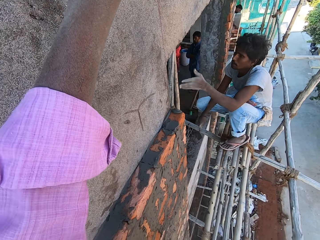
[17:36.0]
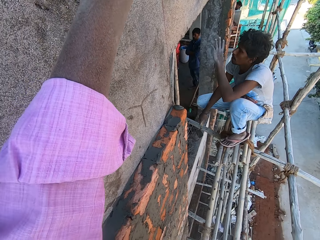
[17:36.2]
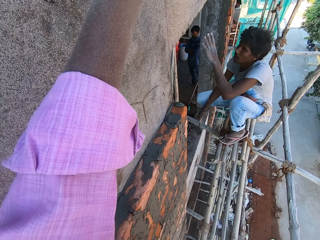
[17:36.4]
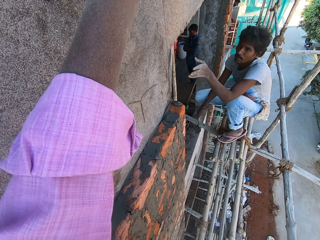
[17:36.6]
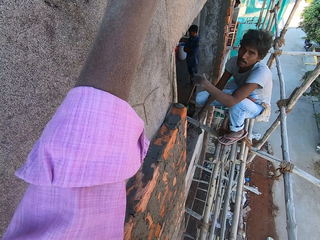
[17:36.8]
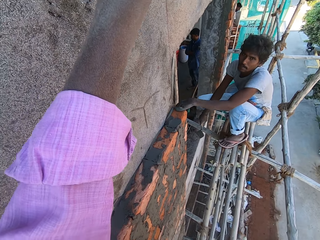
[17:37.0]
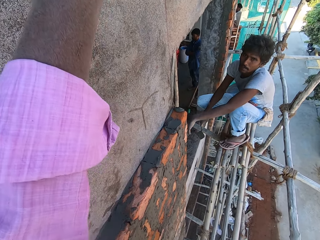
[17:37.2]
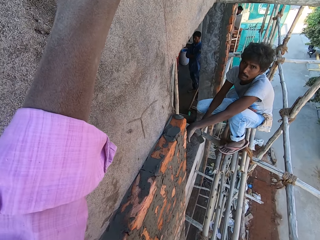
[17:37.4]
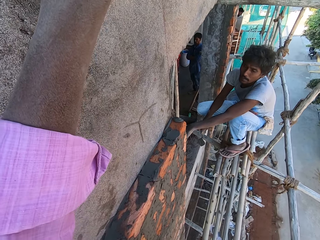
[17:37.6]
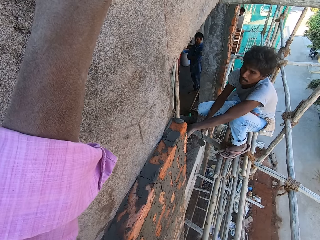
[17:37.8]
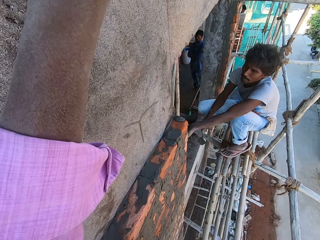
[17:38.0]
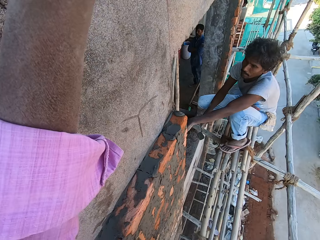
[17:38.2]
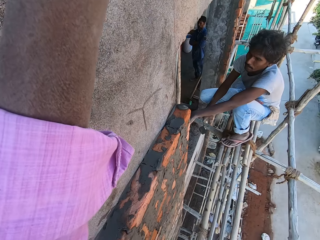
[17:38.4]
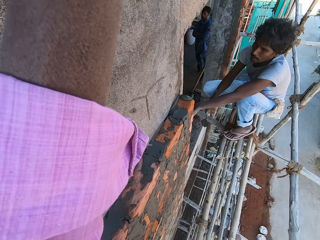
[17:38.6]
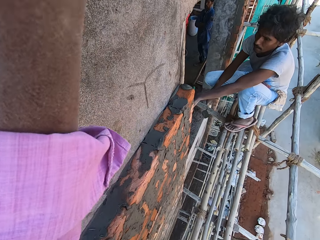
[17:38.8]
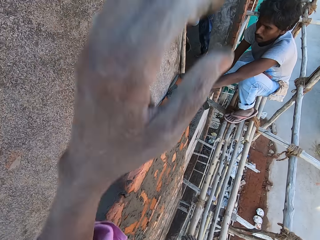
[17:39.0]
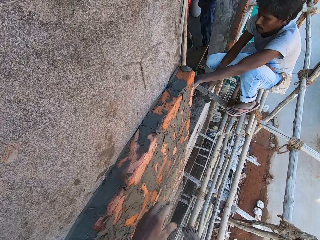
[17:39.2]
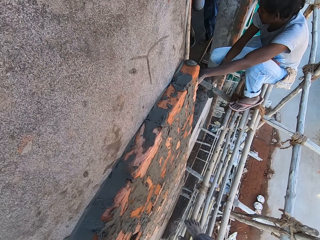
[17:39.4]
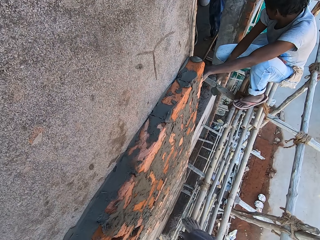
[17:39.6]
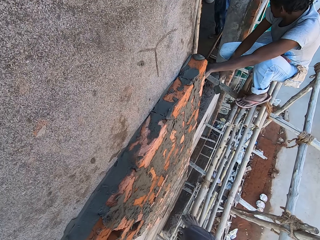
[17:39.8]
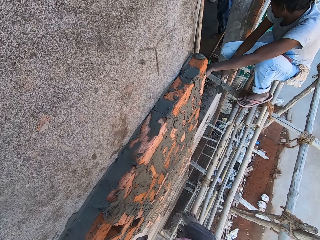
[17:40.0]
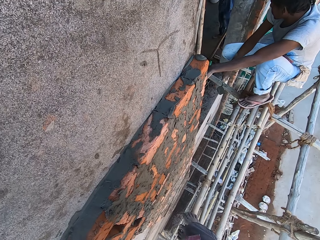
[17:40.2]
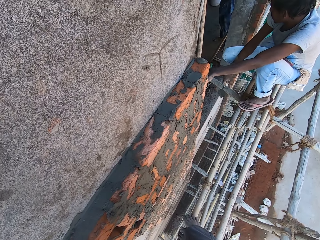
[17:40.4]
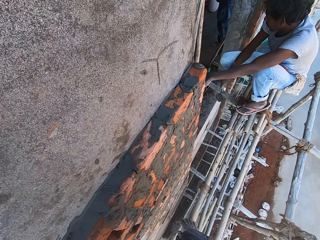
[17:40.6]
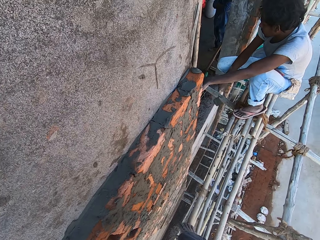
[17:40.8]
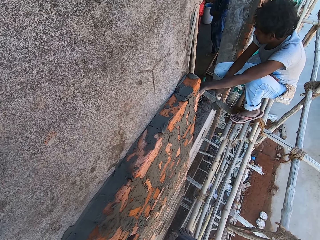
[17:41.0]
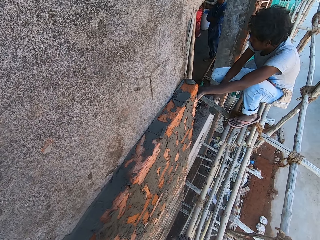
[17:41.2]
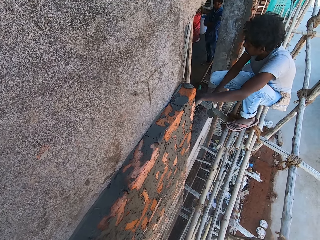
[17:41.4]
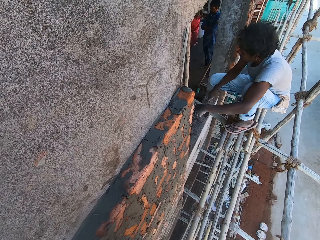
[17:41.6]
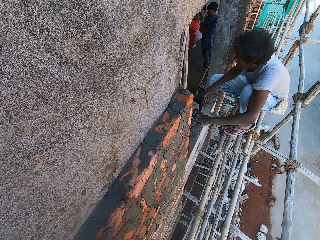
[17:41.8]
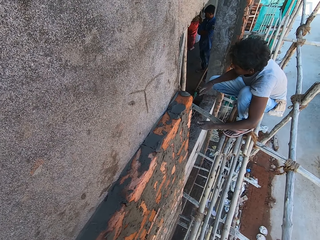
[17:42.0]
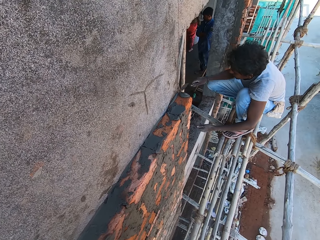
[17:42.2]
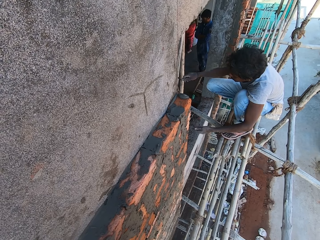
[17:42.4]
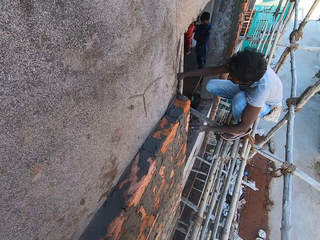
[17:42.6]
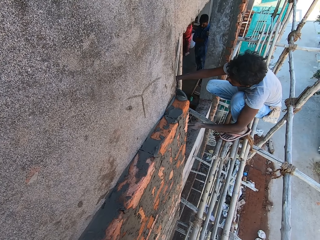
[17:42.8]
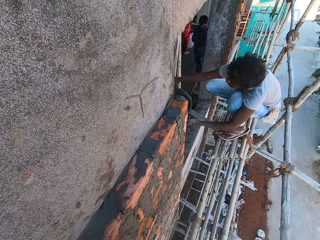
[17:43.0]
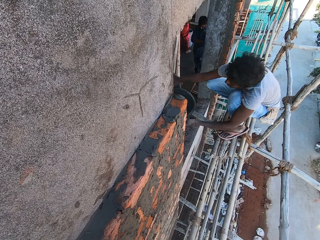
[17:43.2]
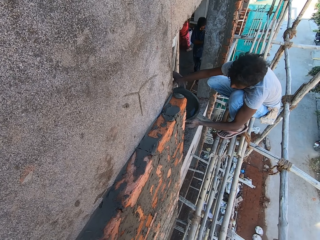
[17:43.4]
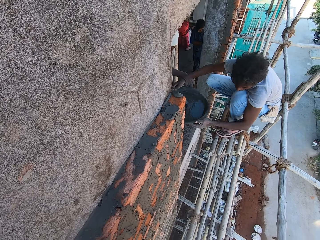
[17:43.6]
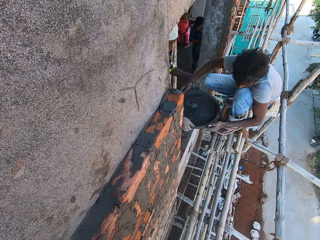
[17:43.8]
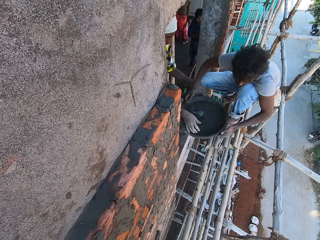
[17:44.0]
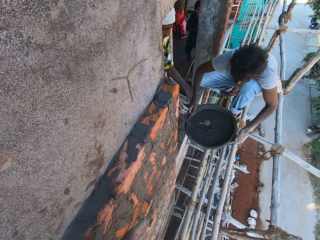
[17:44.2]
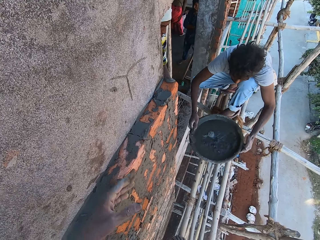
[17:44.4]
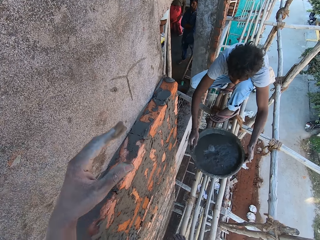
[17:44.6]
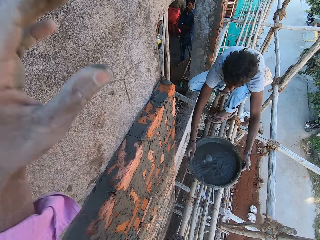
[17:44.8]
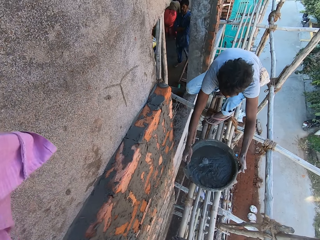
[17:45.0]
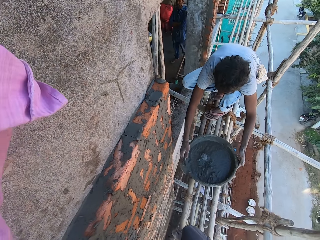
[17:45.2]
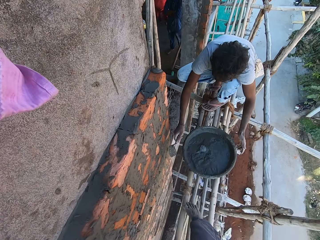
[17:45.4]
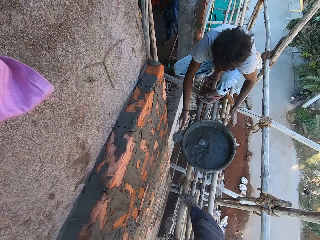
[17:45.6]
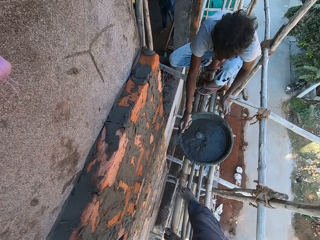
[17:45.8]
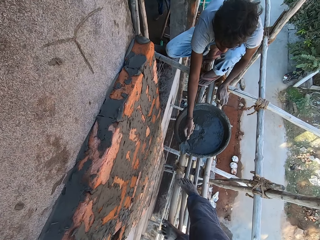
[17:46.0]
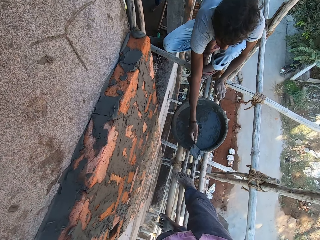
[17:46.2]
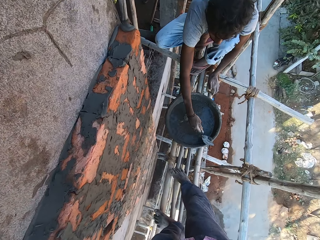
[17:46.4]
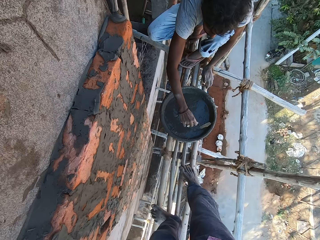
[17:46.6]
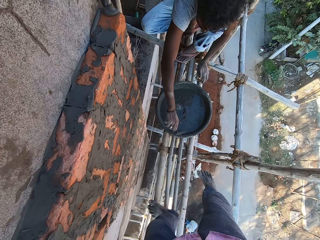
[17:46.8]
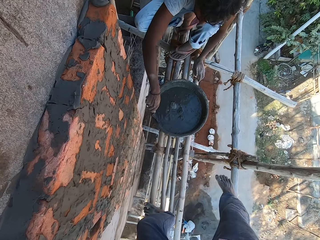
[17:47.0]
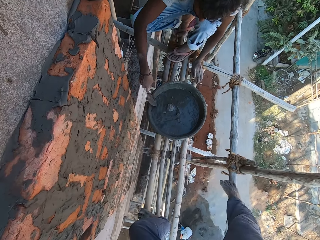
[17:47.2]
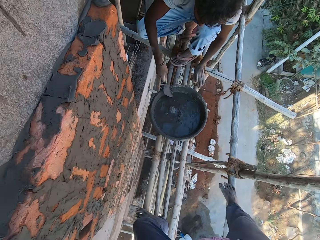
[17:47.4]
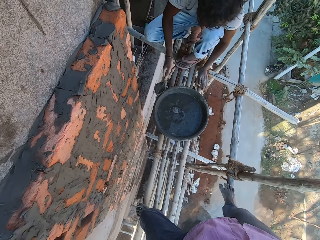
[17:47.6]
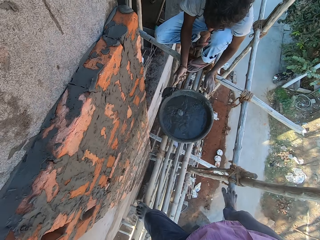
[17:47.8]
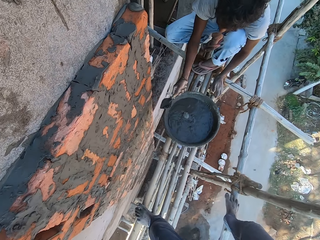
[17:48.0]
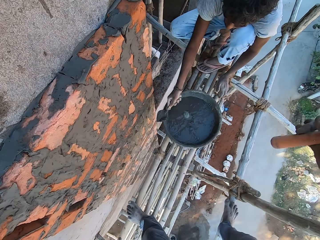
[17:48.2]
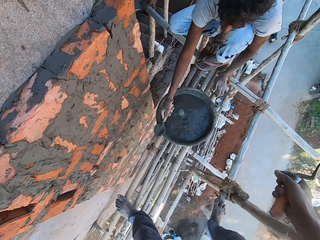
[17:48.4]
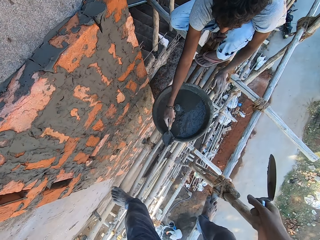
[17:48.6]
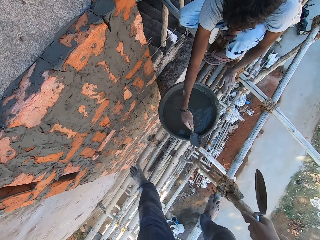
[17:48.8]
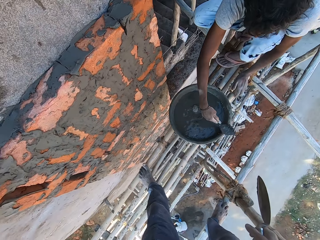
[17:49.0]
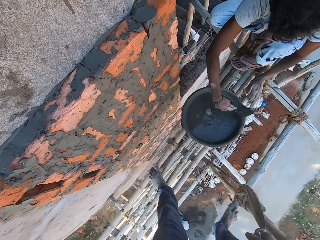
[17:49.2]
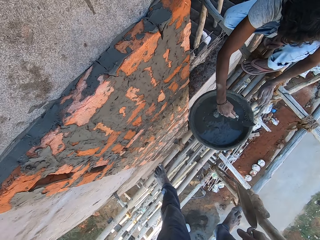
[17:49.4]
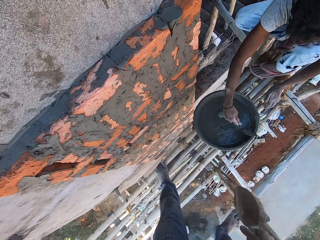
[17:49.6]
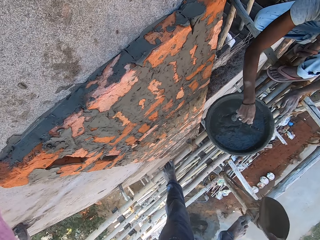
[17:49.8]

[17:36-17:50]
A mason gestures at the camera wearer. The camera wearer stares at the mason. A man passes the head pan of mortar or bowl of cement to the mason with both hands. The mason holds the bowl of cement. The mason drops the head pan of mortar on the bamboo stick with both hands. The mason scrapes the head pan with the hand trowel in his right hand. The camera wearer steps on a wood with his right leg.

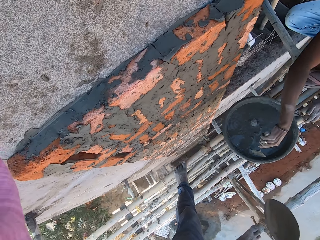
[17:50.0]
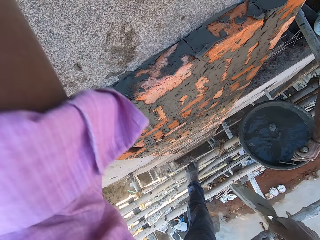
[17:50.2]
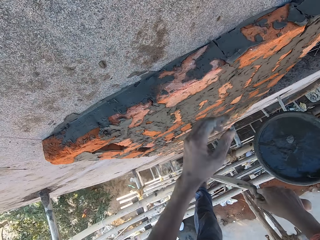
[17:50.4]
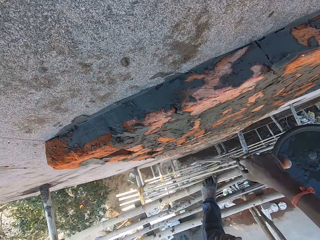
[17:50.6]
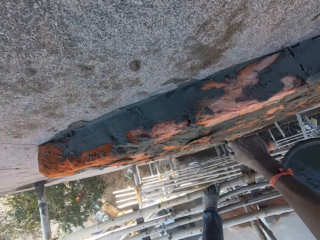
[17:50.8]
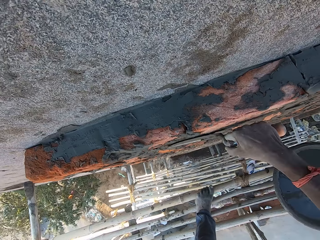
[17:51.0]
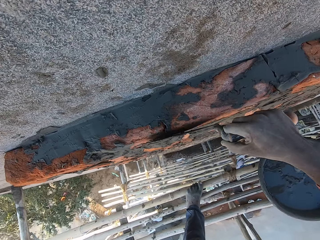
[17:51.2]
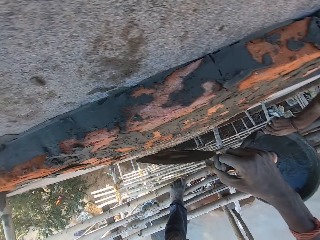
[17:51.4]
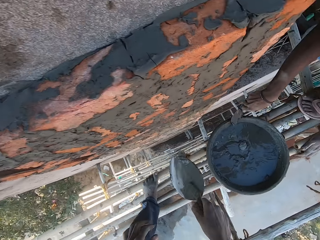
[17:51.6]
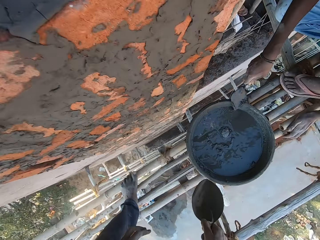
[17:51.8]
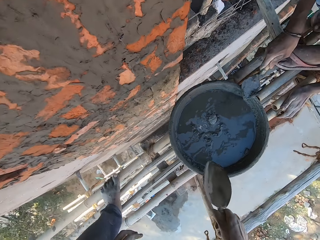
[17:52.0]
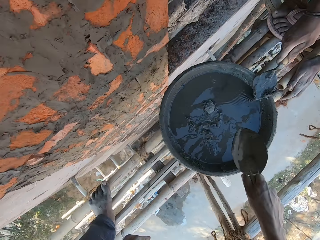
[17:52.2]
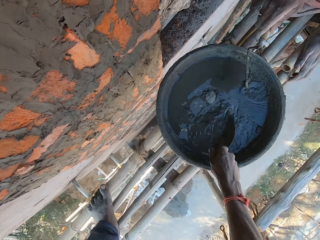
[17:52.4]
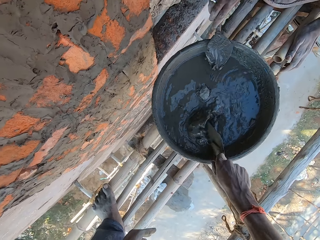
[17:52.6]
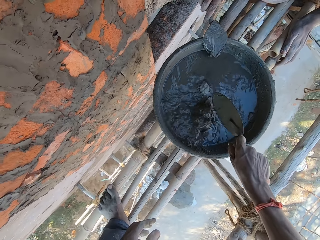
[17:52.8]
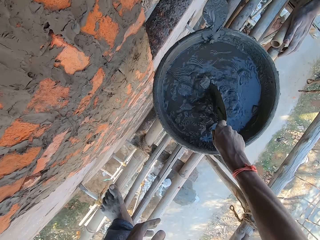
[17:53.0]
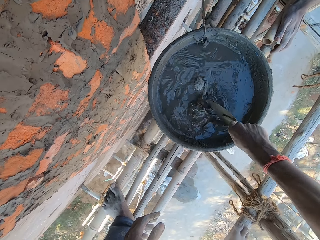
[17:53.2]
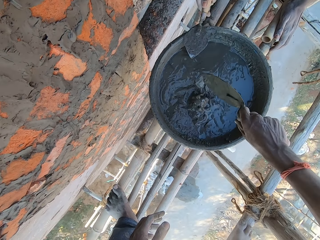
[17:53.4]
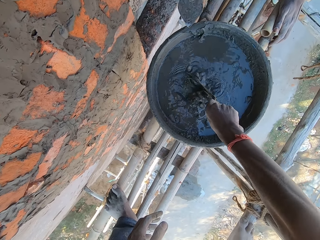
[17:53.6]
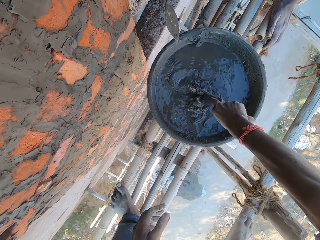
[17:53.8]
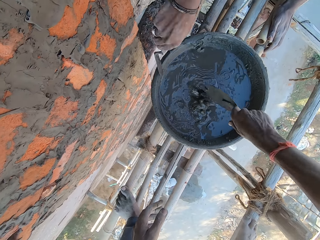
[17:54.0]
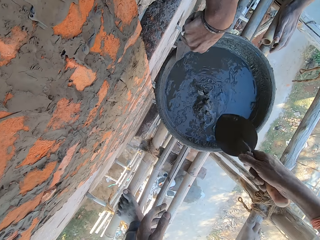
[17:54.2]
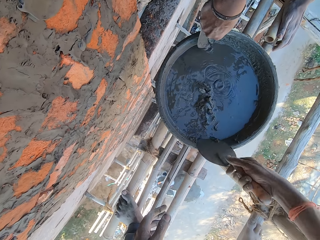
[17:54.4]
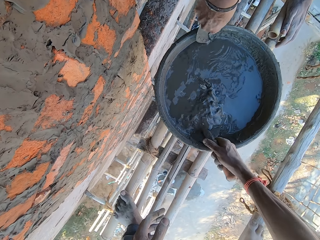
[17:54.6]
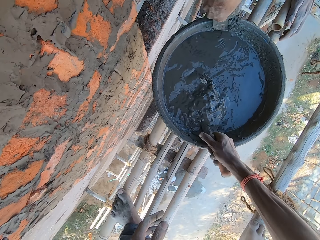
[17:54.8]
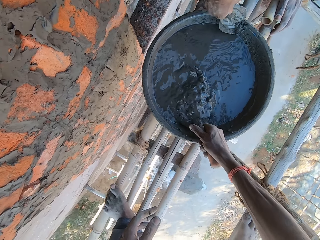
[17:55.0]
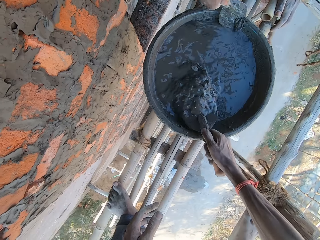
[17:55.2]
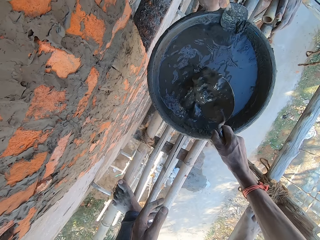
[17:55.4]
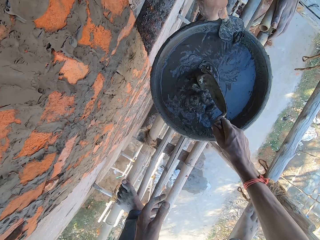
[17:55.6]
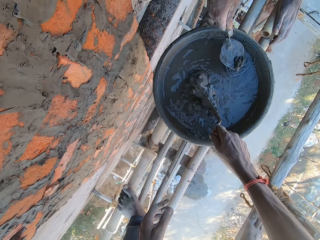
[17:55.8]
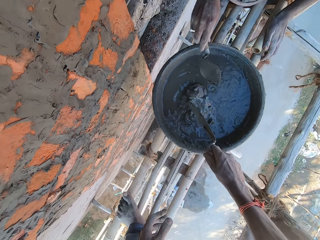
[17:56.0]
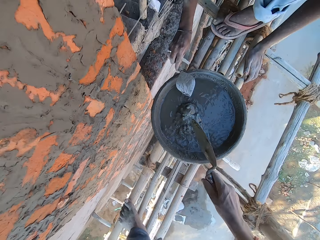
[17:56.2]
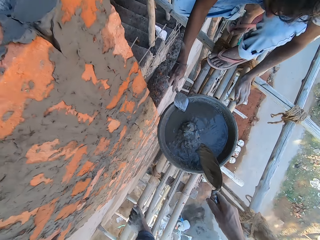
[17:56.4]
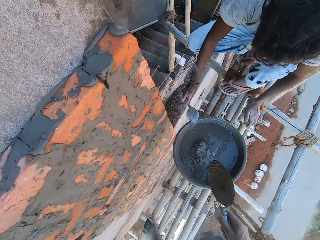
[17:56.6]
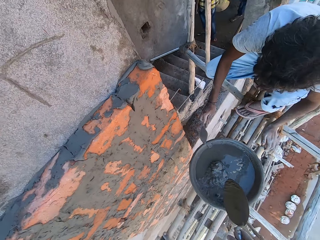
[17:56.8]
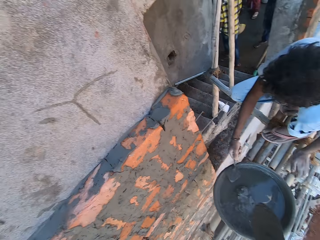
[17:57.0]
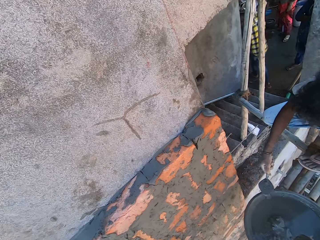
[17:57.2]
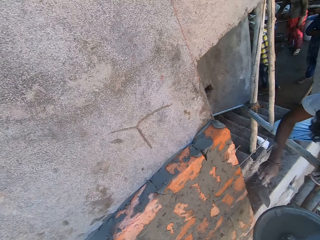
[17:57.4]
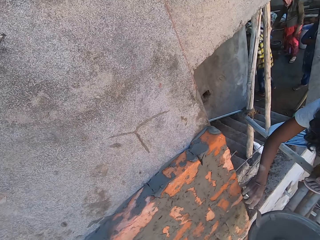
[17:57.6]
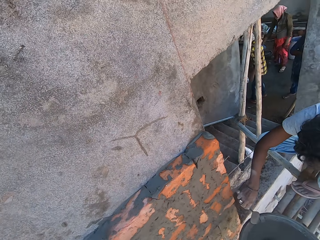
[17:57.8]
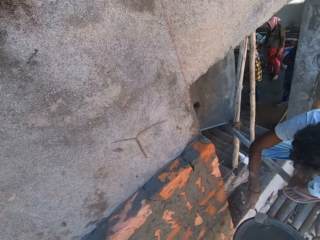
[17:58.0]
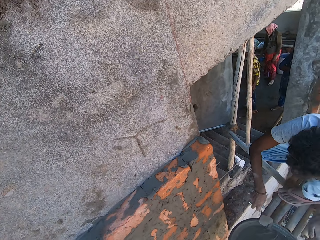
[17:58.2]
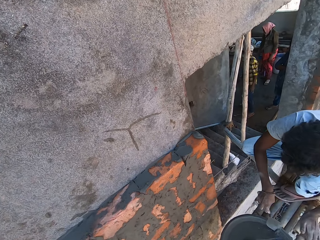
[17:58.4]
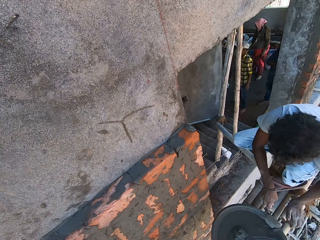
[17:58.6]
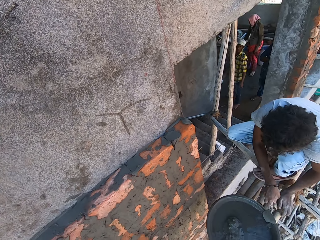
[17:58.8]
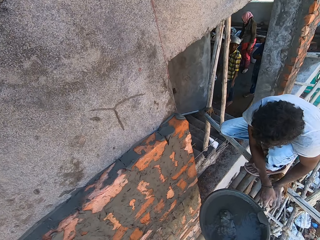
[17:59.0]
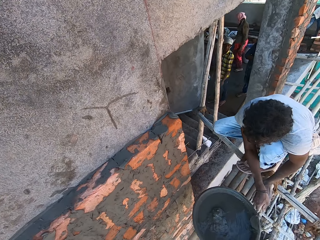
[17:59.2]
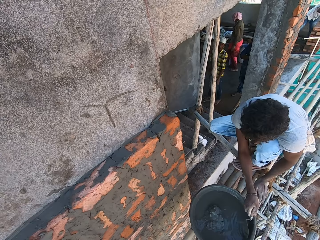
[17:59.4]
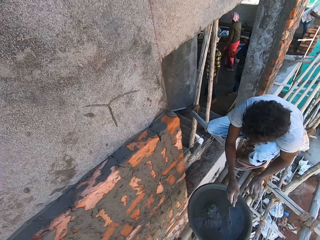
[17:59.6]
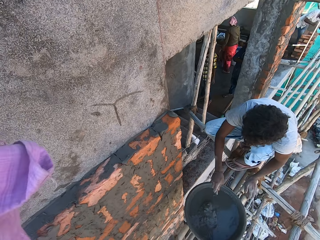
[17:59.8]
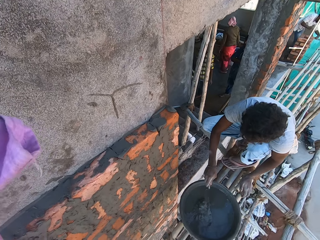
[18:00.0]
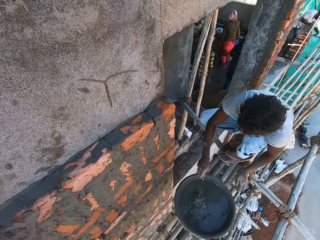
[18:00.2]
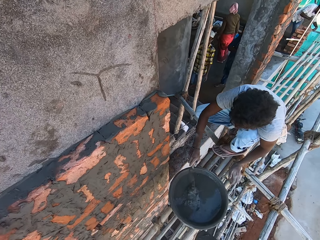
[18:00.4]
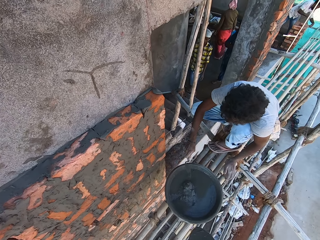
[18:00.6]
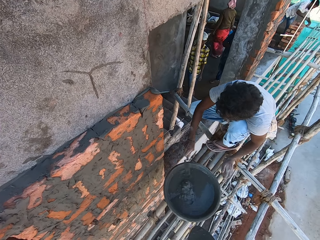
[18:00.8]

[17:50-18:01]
The camera wearer plasters the bricks with the hand trowel in his right hand. He mixes the mortar in the head pan with the hand trowel in his right hand. The mason scrapes the hand trowel in his right hand with the head pan. The mason scrapes cement with a trowel. The camera wearer interacts with the man. He looks at the man. The mason scrapes the cement with the trowel.
